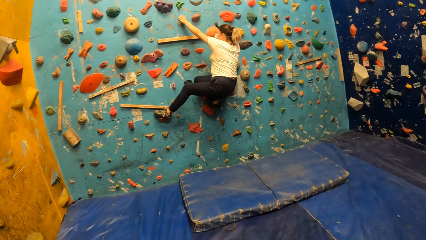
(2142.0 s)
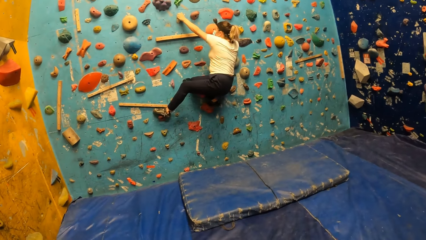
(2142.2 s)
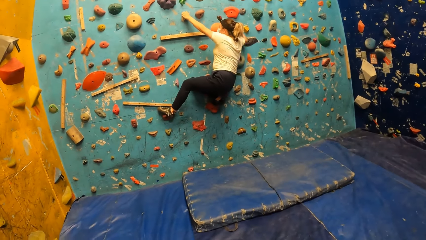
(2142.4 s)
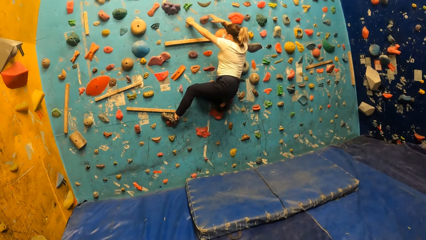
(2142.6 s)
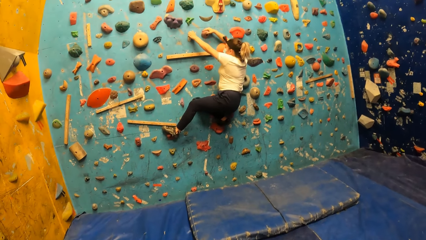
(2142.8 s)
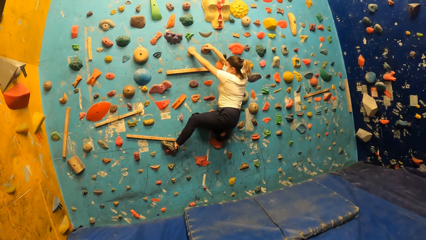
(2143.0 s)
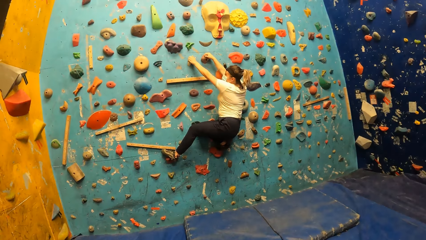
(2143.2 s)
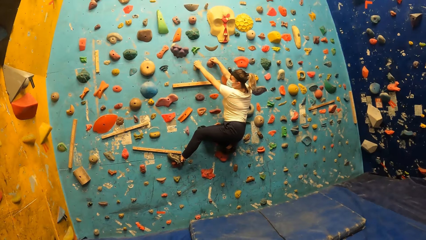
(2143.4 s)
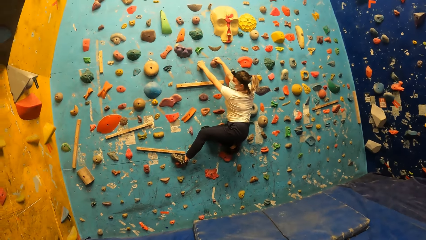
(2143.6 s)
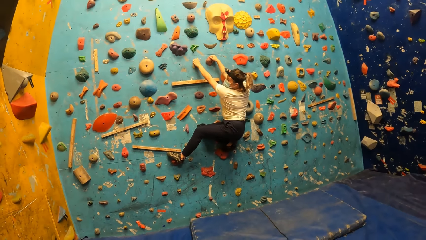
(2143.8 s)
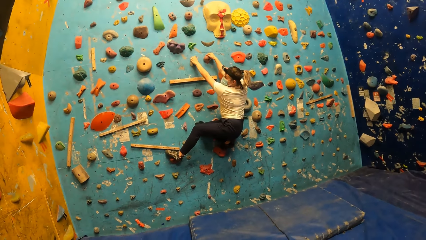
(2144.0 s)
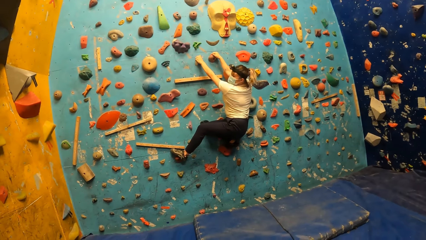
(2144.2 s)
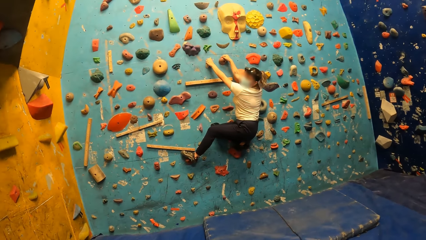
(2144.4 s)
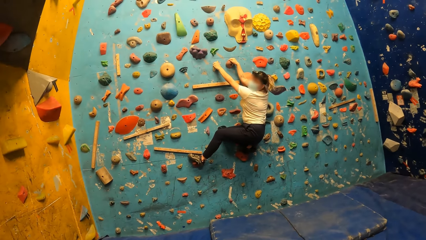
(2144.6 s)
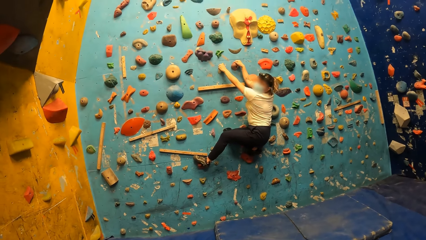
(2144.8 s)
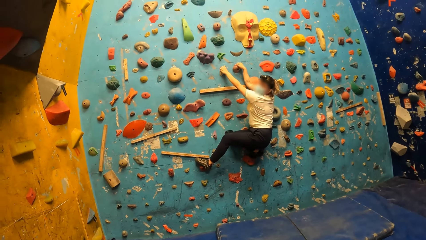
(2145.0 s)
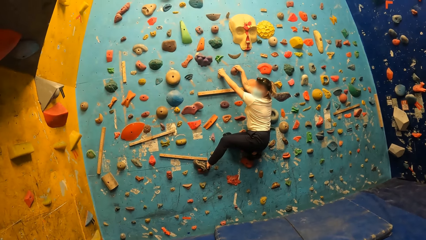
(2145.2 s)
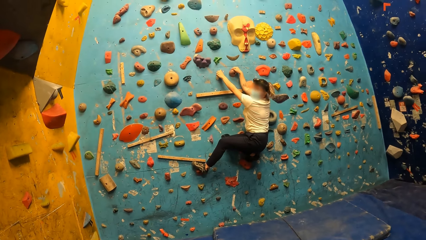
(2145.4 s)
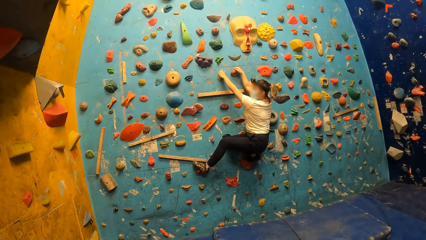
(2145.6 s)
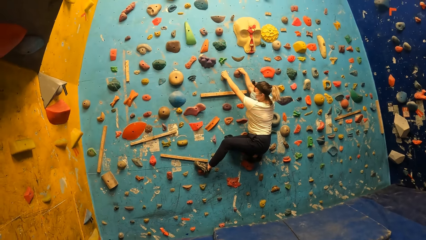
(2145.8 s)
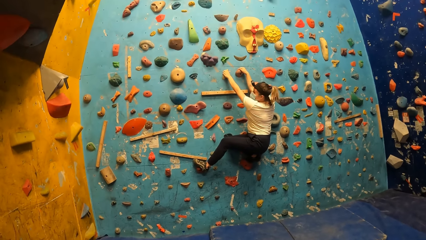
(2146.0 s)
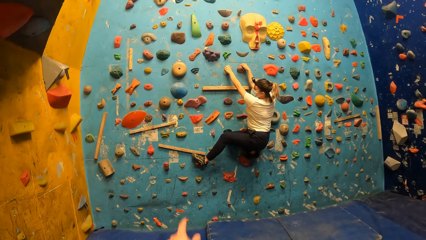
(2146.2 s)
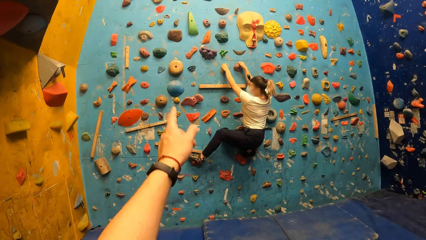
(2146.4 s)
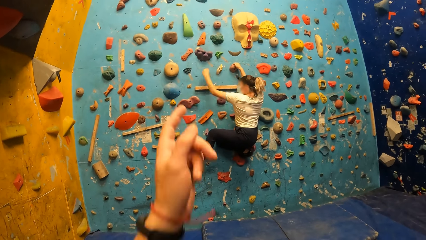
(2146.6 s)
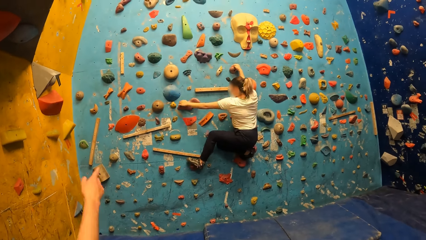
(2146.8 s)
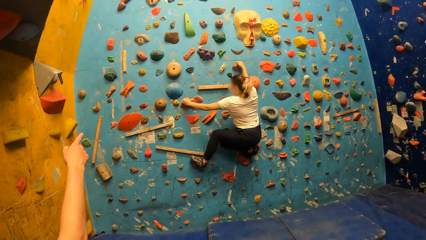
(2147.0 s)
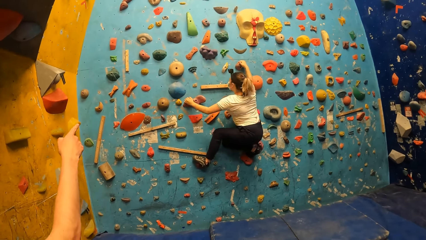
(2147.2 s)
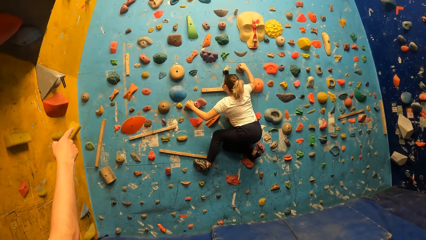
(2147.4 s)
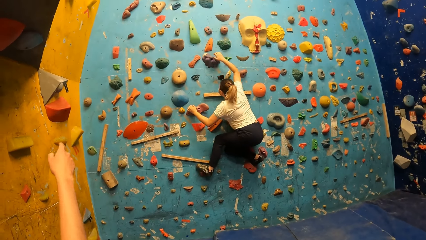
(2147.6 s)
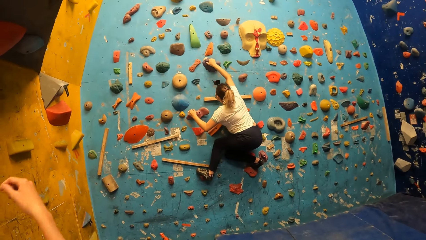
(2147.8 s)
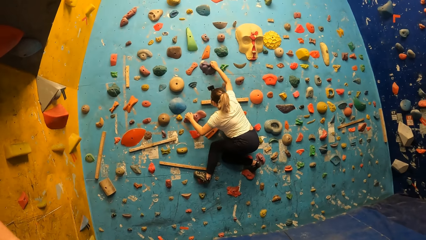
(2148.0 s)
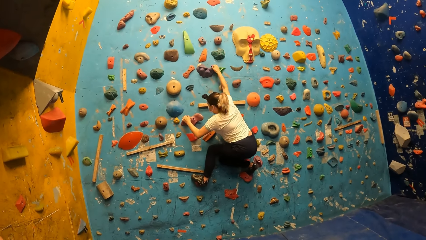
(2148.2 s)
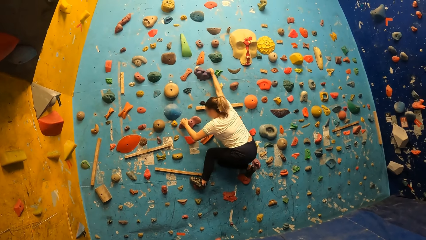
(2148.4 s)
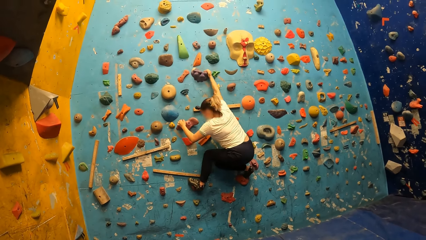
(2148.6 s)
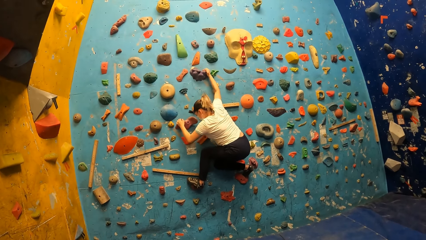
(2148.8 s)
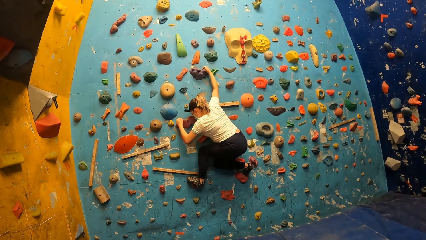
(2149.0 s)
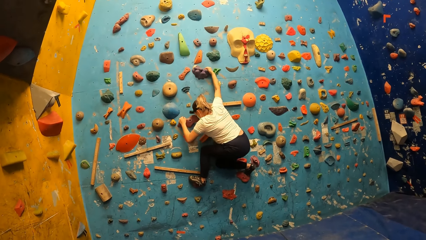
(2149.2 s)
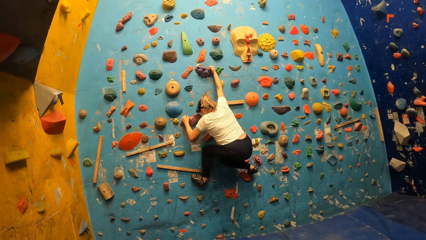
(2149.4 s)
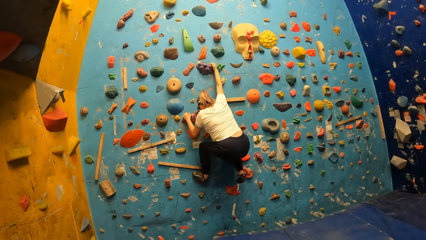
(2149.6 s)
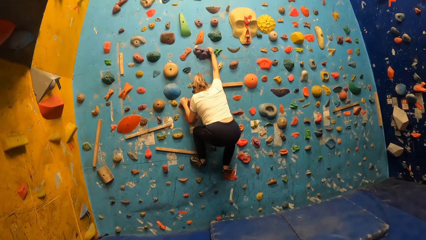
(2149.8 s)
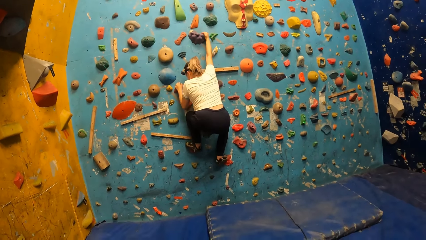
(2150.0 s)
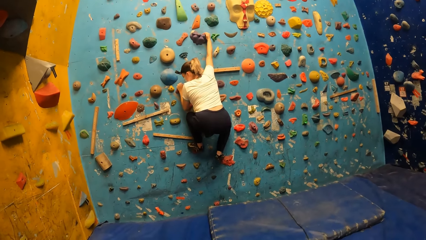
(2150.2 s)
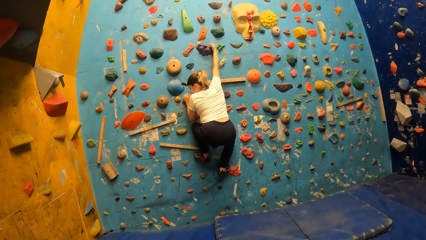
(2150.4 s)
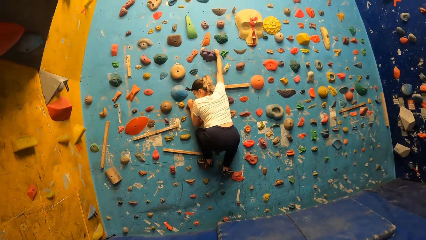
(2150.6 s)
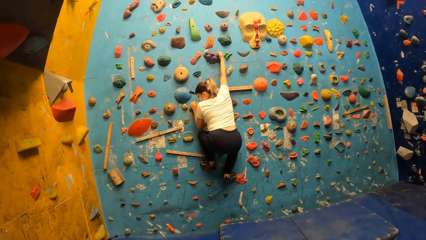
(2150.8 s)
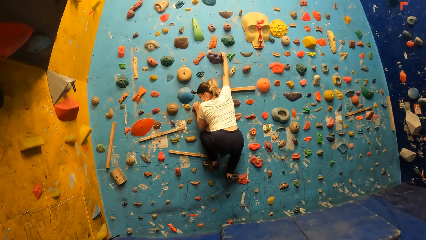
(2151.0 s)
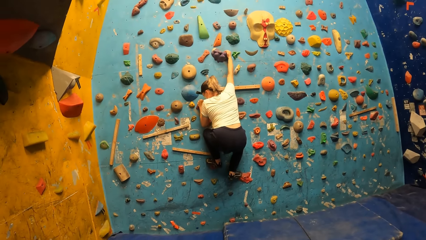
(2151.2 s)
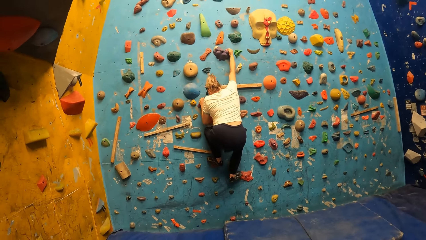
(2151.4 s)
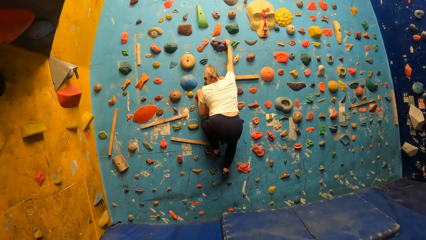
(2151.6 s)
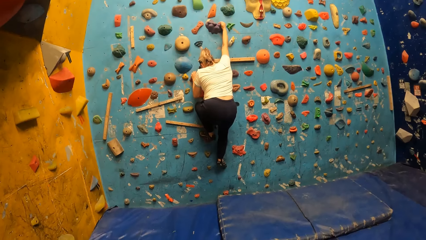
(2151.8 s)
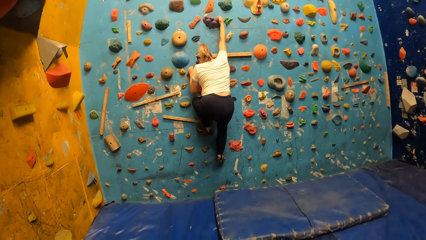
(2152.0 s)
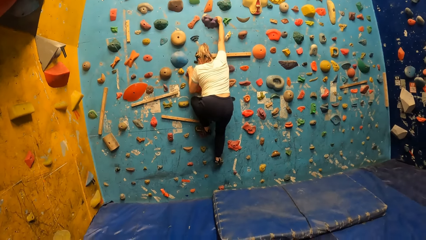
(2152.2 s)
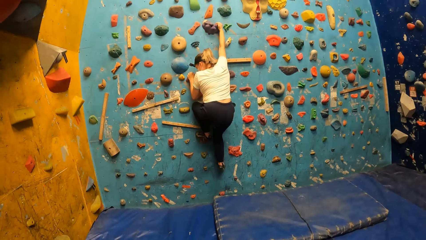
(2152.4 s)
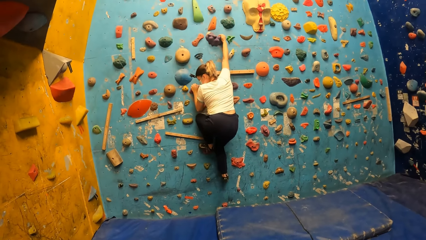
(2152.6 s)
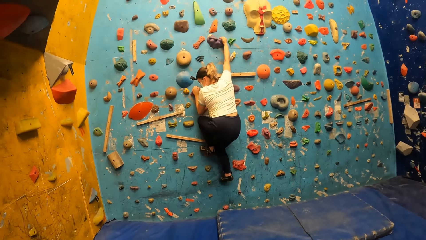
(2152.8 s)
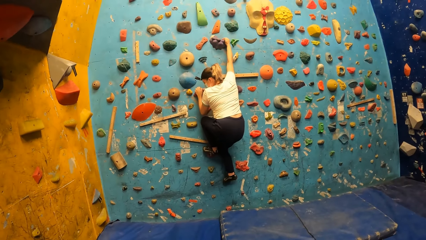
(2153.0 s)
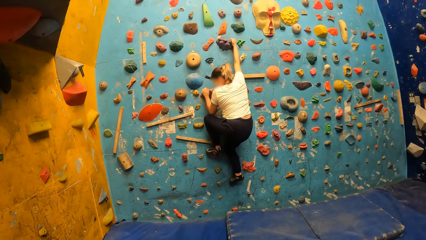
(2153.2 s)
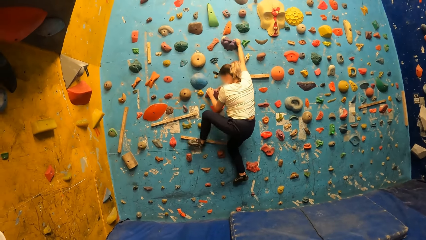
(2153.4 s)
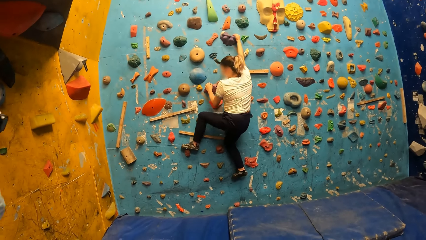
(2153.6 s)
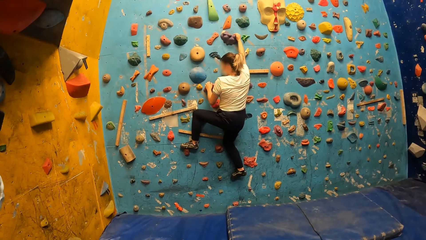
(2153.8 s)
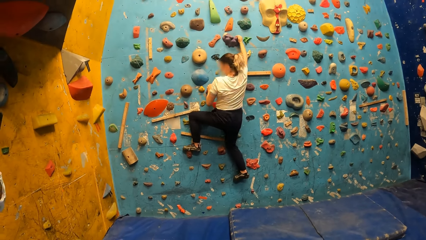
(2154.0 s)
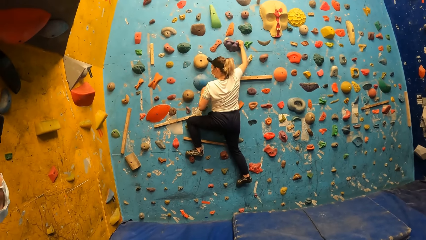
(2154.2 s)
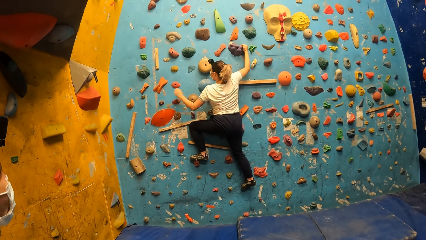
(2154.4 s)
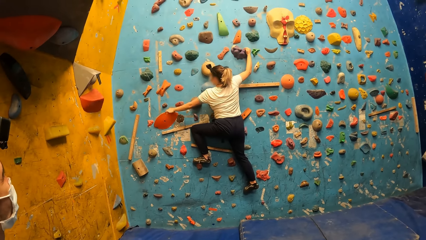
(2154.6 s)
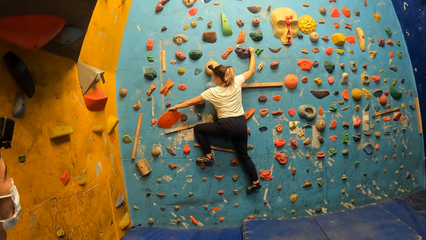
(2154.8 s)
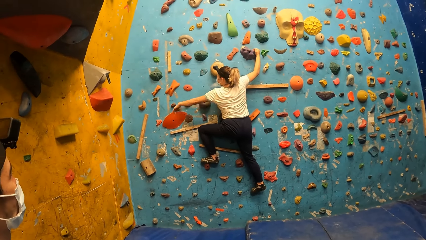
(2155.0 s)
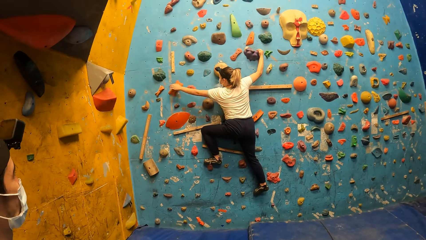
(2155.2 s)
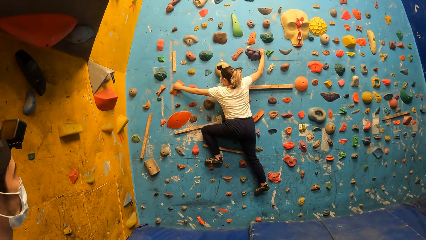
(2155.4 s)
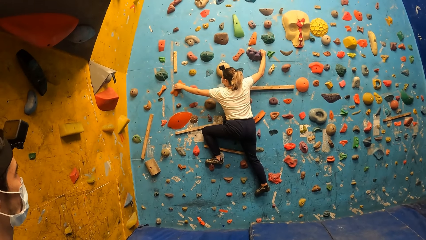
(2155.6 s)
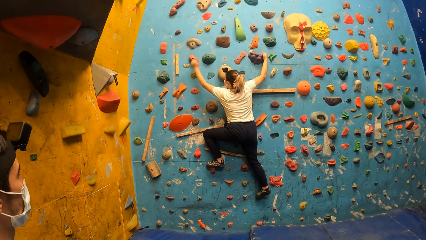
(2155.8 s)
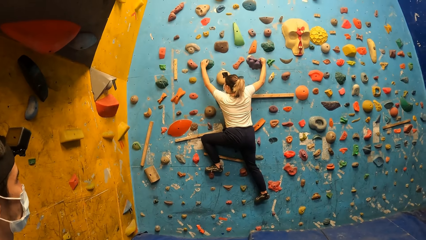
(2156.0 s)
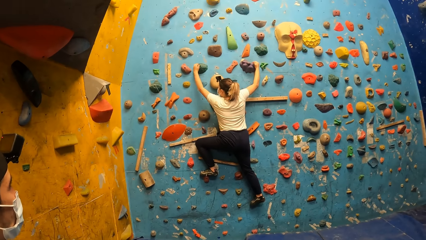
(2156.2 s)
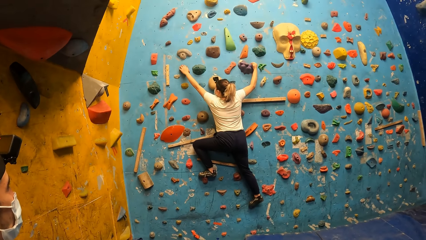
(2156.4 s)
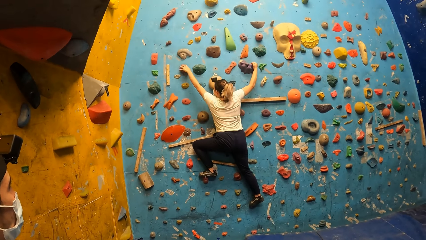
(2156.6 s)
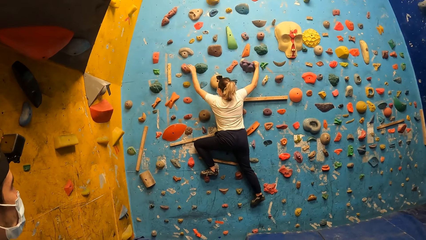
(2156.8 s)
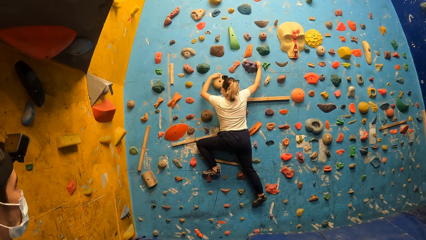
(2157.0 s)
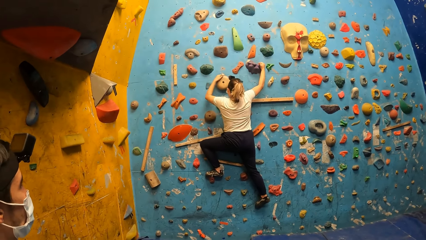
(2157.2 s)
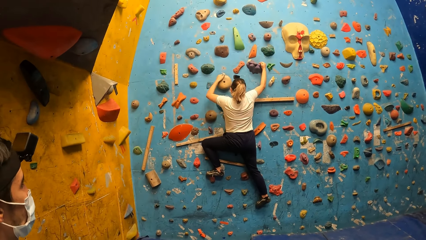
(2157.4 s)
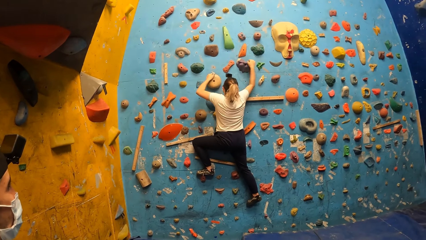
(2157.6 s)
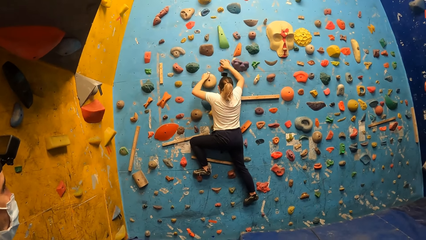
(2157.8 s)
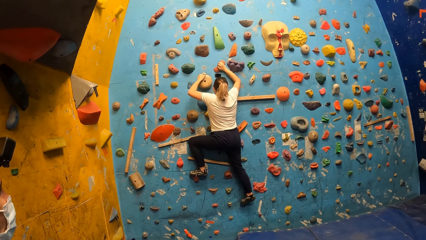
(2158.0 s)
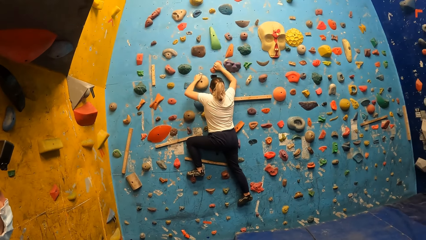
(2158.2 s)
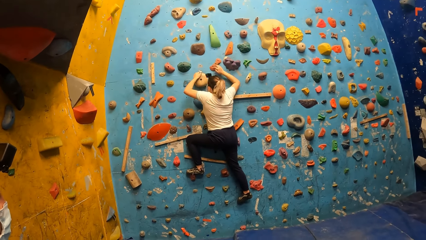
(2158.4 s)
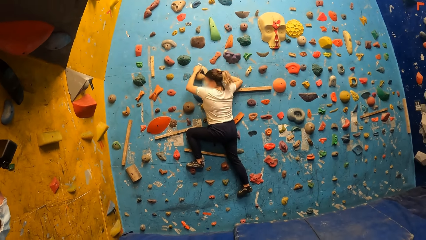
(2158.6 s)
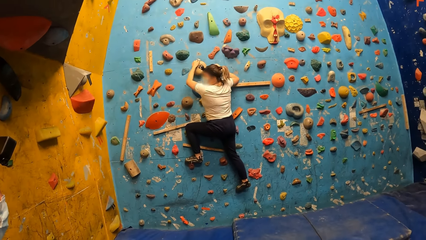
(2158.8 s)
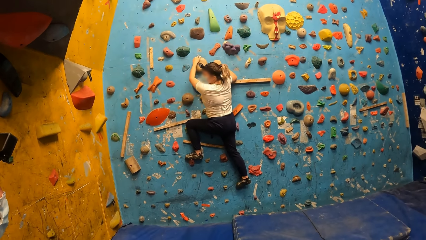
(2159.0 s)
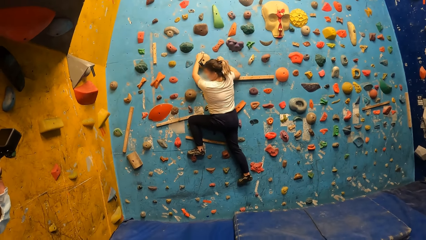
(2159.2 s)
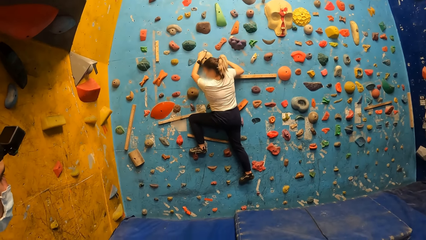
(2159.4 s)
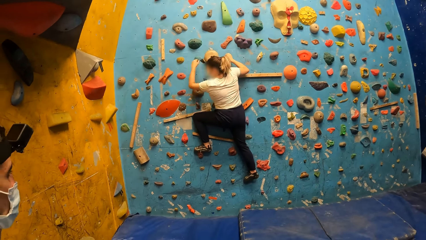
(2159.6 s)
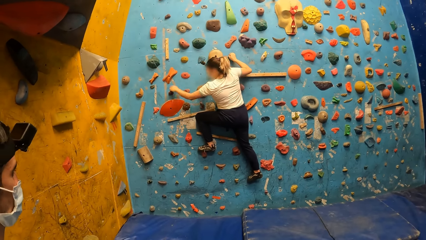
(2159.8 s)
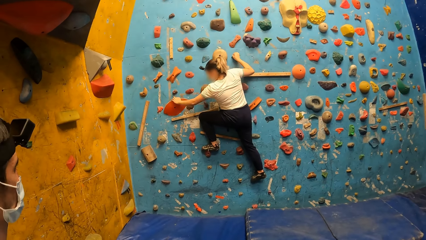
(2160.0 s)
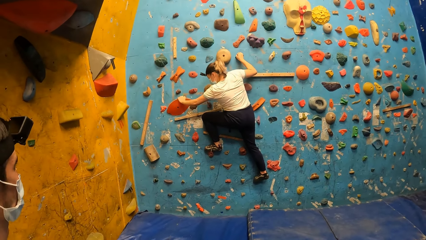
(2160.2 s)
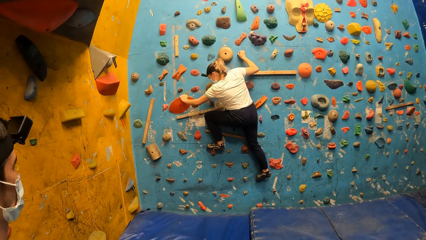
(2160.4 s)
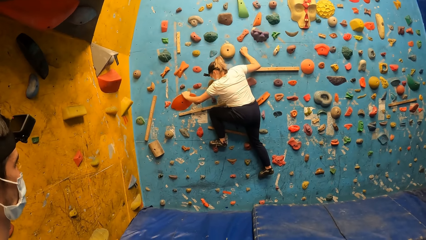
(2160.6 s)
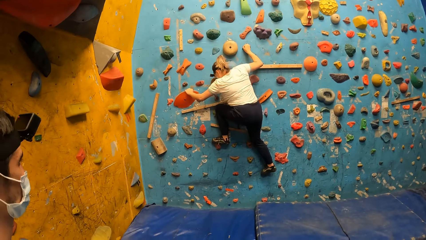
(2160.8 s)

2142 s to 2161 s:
A woman interacts with the camera wearer. The camera wearer points to the wall with his left hand. A man points to the wall with his right hand. The camera wearer lifts the hand up. The woman climbs the wall.
